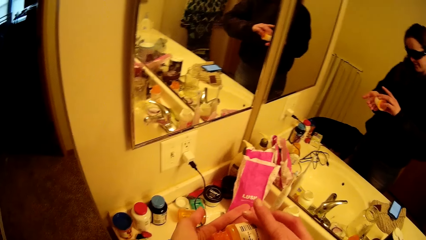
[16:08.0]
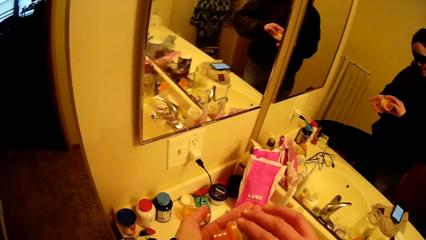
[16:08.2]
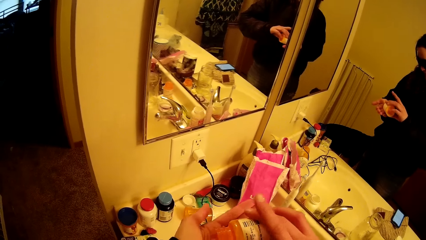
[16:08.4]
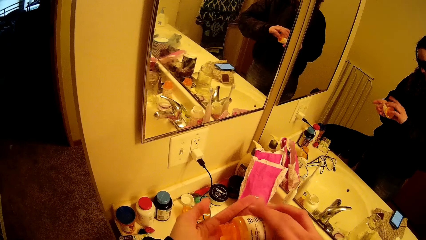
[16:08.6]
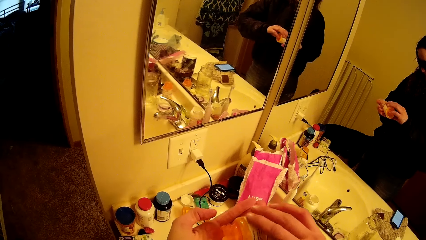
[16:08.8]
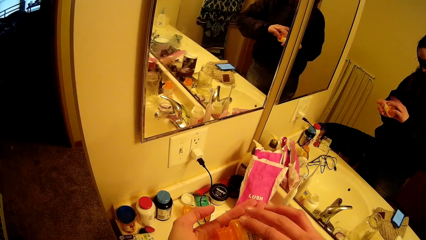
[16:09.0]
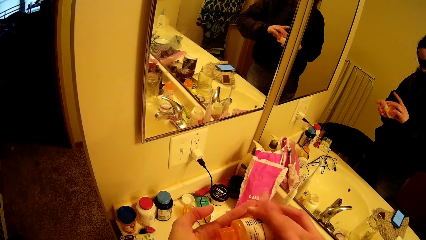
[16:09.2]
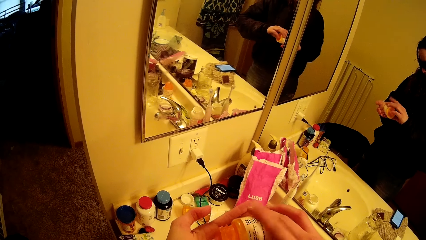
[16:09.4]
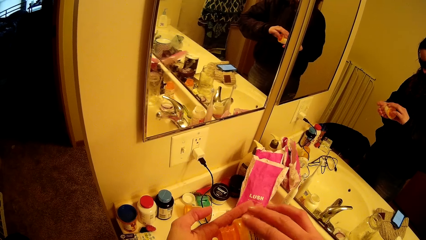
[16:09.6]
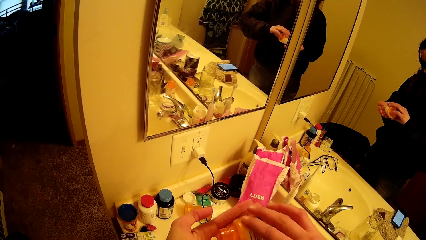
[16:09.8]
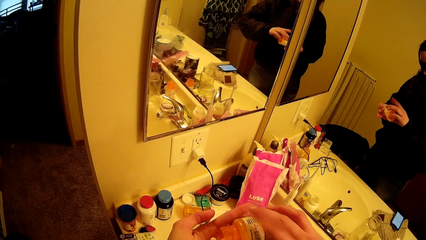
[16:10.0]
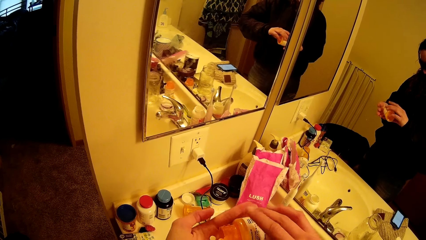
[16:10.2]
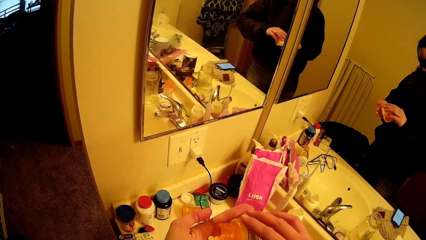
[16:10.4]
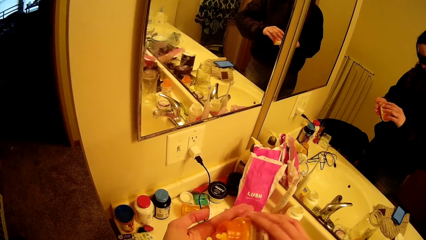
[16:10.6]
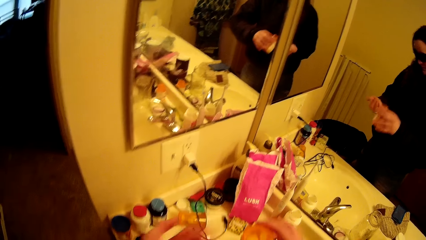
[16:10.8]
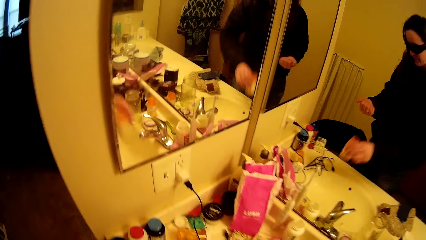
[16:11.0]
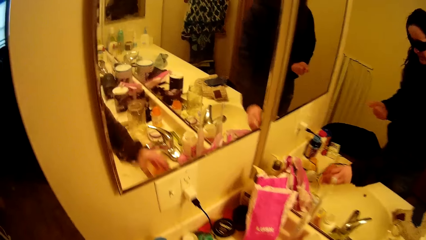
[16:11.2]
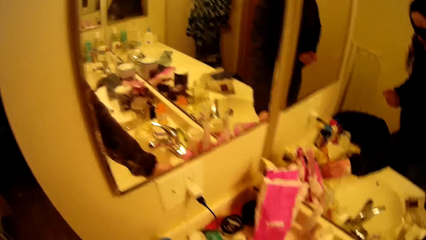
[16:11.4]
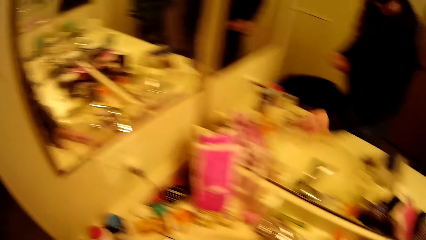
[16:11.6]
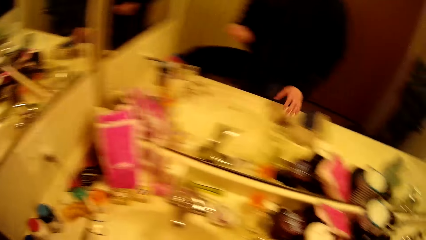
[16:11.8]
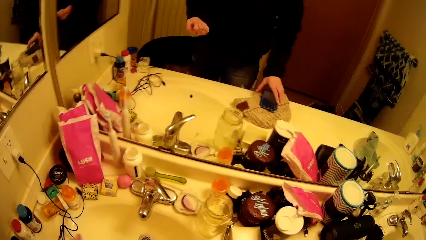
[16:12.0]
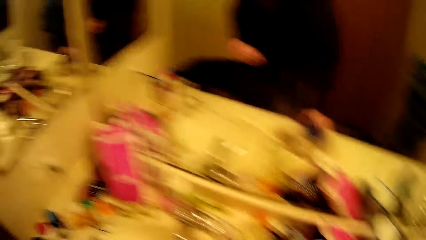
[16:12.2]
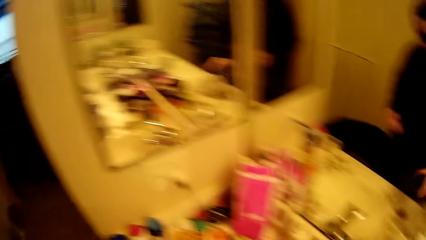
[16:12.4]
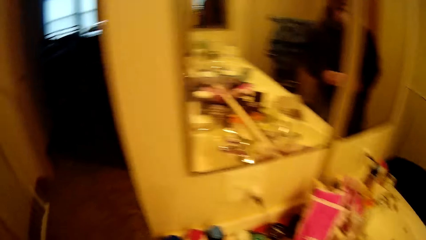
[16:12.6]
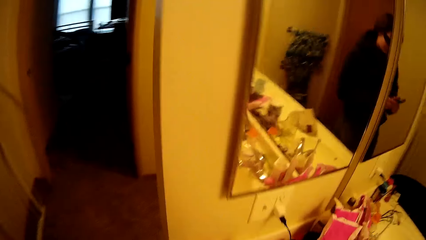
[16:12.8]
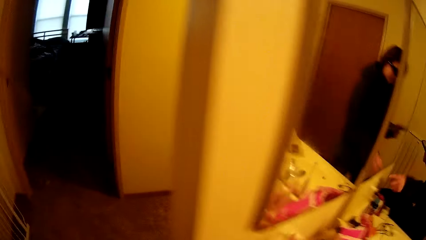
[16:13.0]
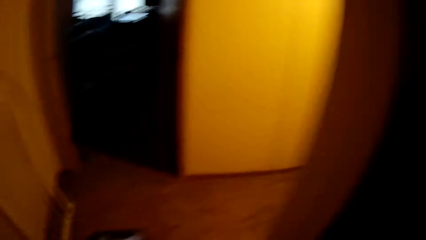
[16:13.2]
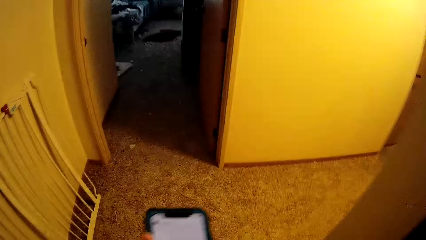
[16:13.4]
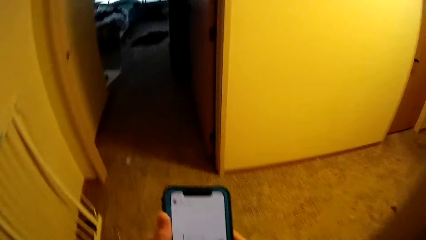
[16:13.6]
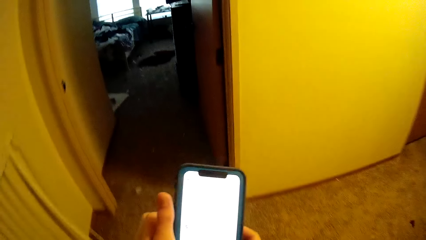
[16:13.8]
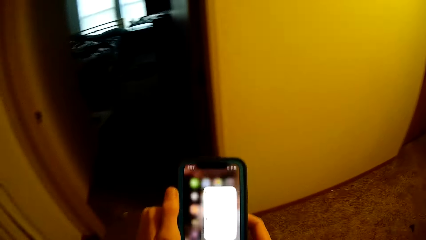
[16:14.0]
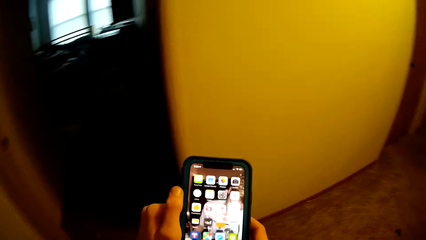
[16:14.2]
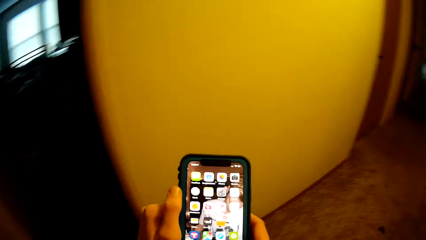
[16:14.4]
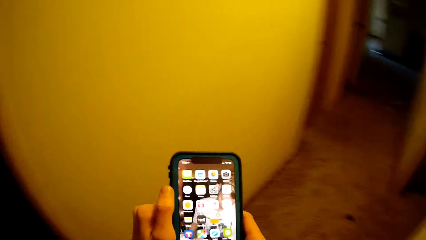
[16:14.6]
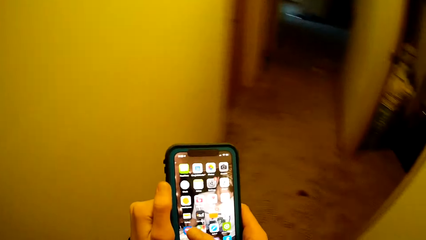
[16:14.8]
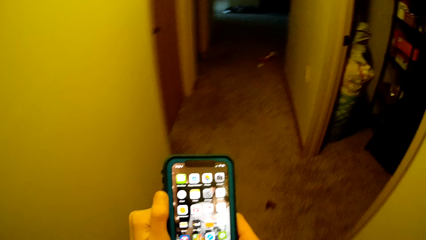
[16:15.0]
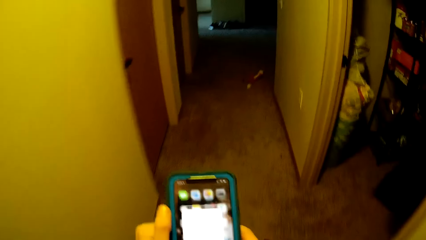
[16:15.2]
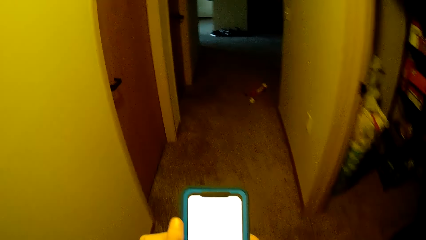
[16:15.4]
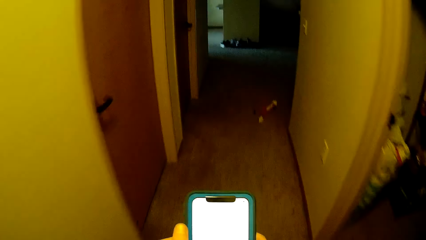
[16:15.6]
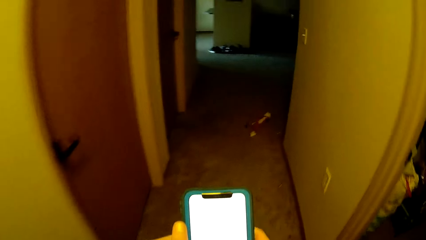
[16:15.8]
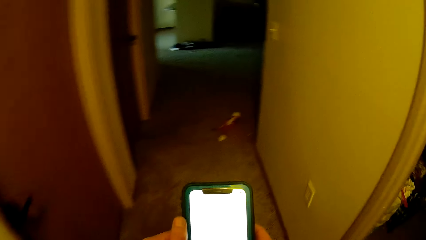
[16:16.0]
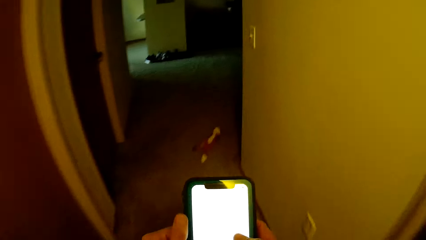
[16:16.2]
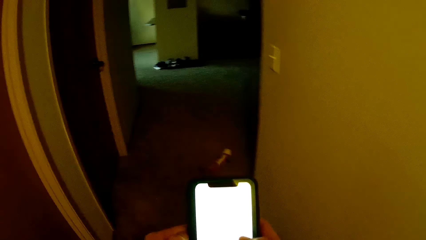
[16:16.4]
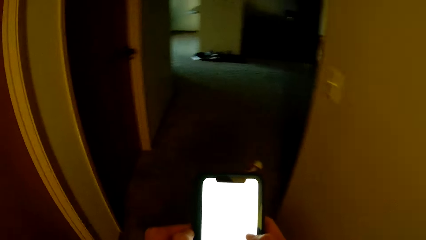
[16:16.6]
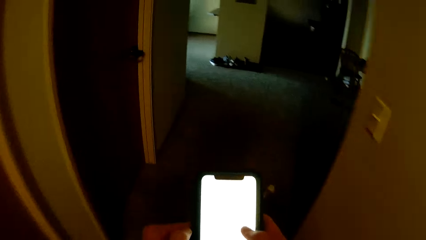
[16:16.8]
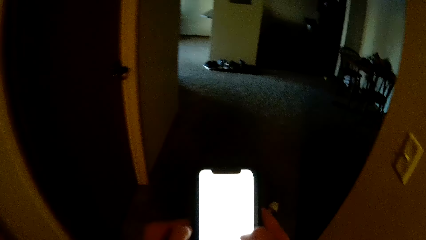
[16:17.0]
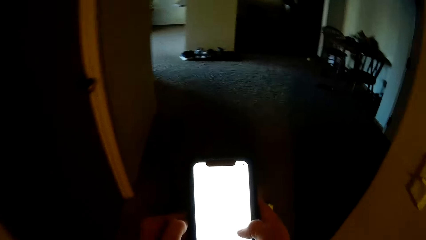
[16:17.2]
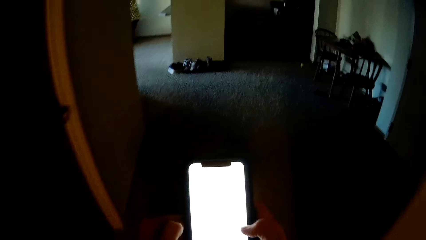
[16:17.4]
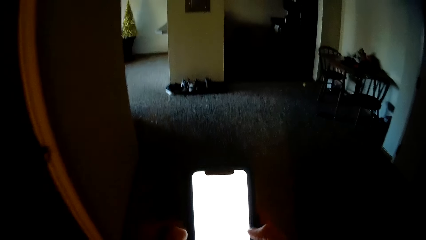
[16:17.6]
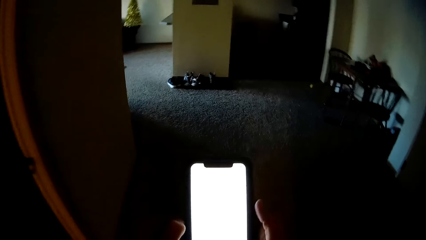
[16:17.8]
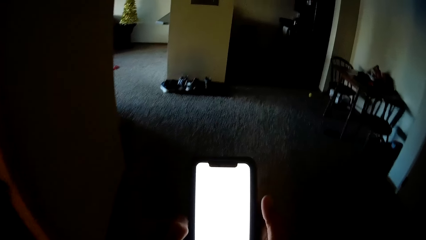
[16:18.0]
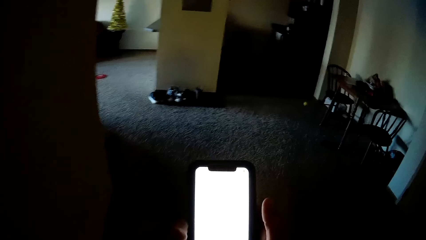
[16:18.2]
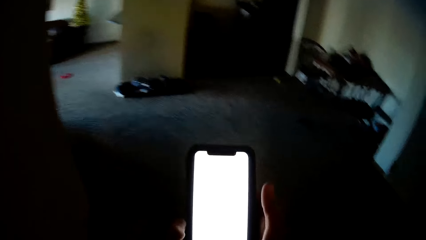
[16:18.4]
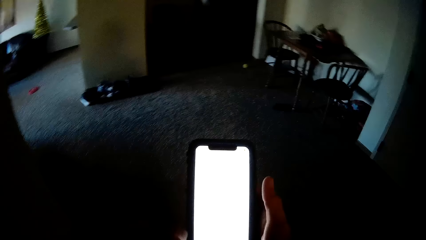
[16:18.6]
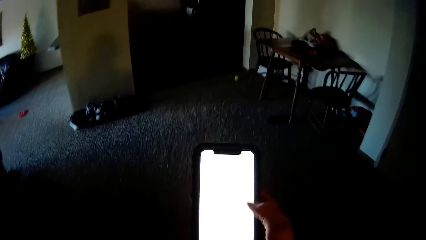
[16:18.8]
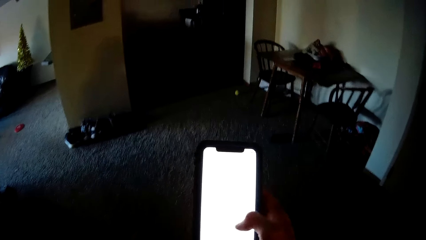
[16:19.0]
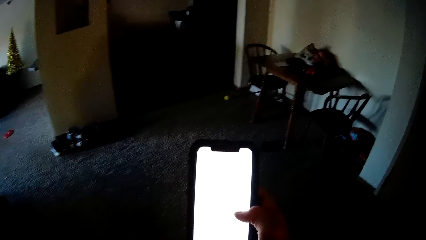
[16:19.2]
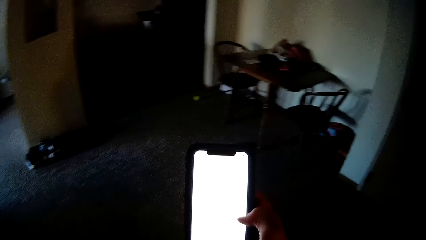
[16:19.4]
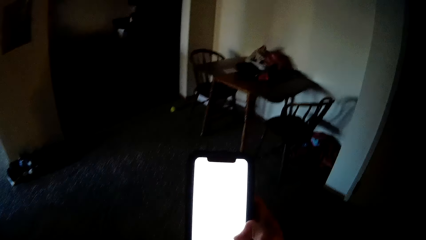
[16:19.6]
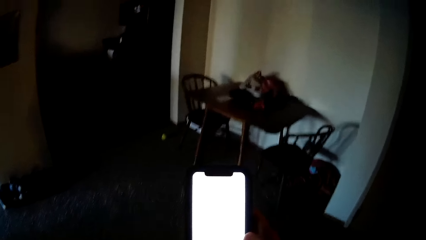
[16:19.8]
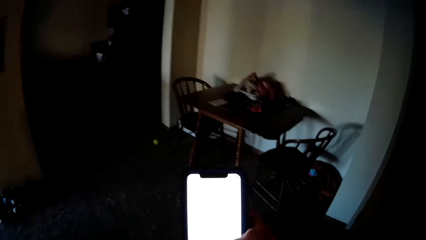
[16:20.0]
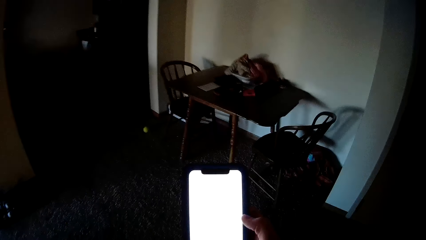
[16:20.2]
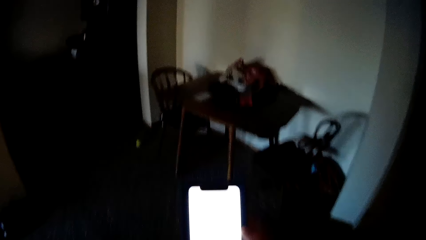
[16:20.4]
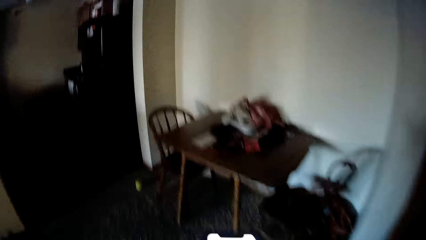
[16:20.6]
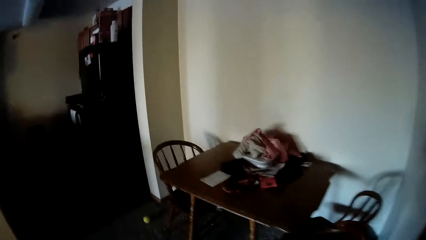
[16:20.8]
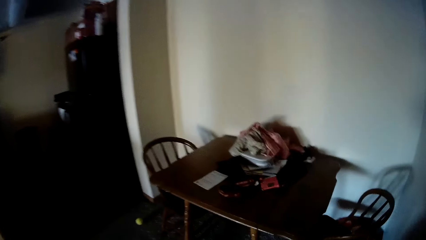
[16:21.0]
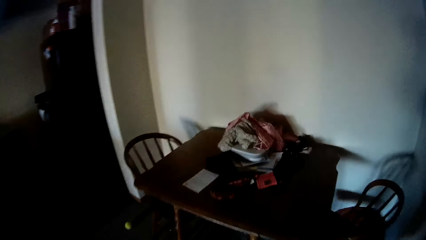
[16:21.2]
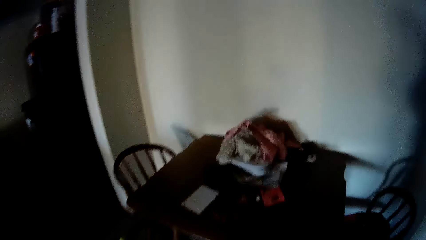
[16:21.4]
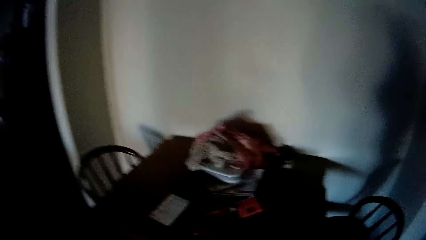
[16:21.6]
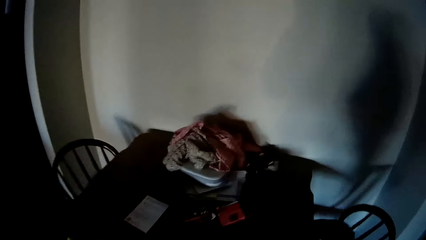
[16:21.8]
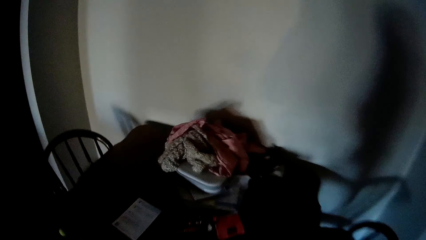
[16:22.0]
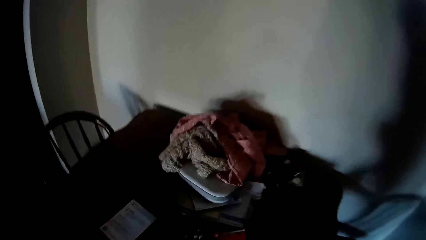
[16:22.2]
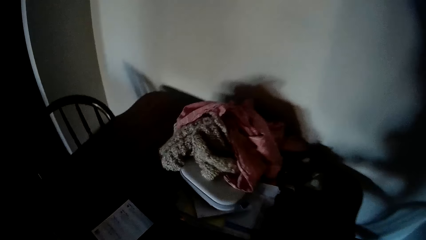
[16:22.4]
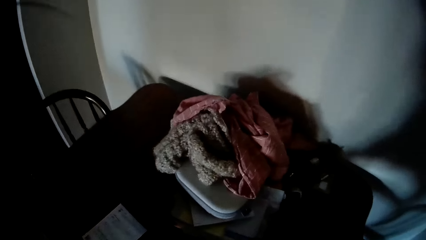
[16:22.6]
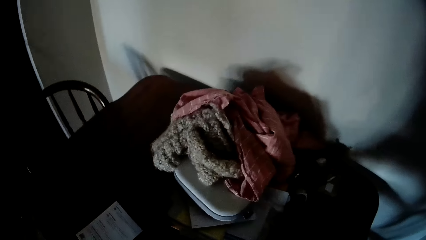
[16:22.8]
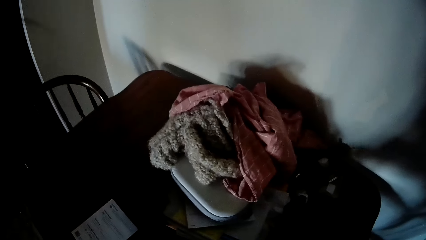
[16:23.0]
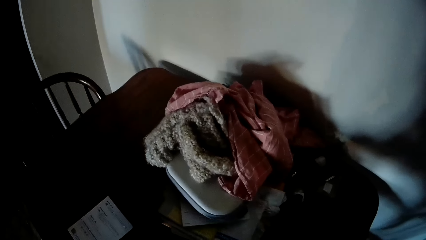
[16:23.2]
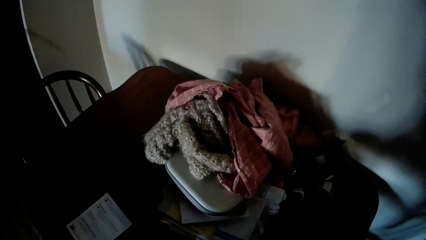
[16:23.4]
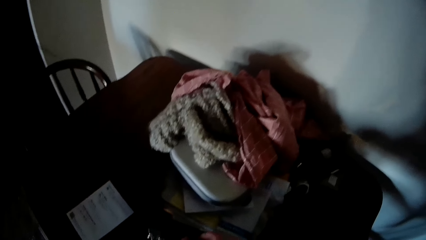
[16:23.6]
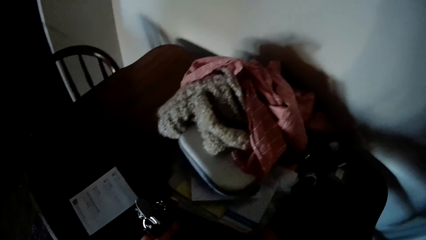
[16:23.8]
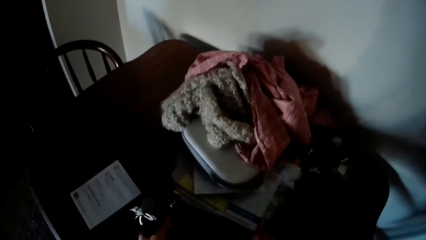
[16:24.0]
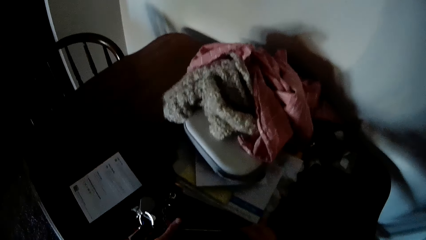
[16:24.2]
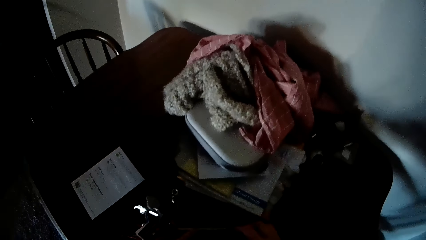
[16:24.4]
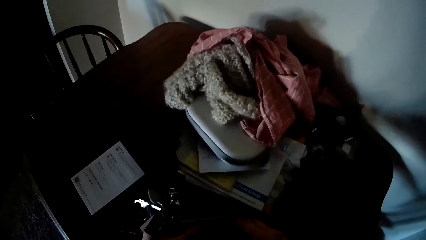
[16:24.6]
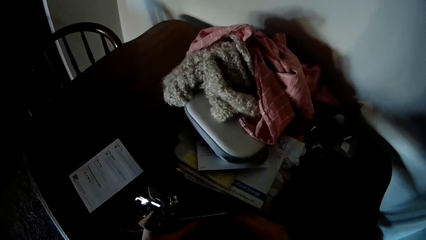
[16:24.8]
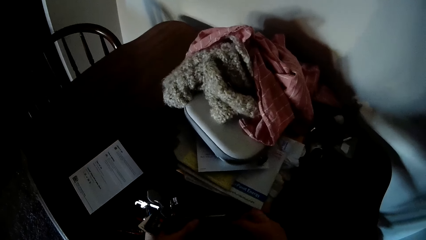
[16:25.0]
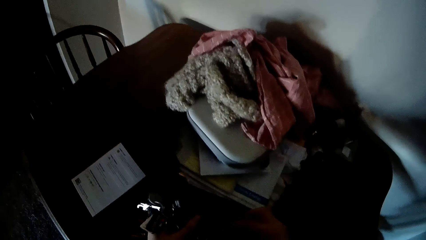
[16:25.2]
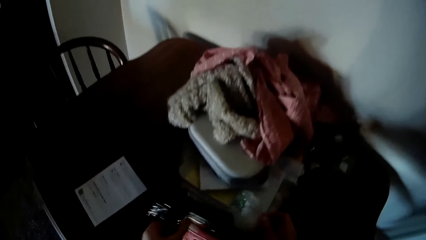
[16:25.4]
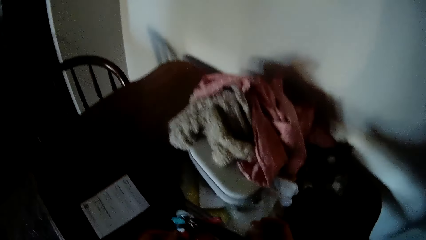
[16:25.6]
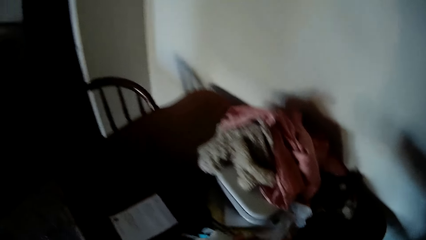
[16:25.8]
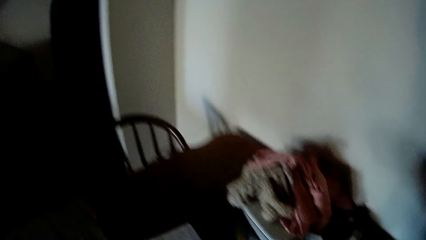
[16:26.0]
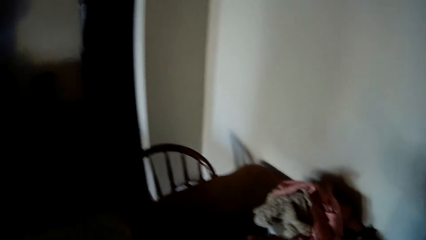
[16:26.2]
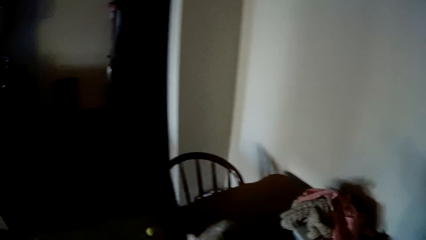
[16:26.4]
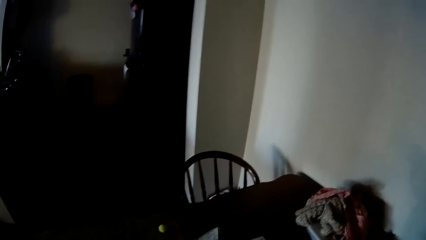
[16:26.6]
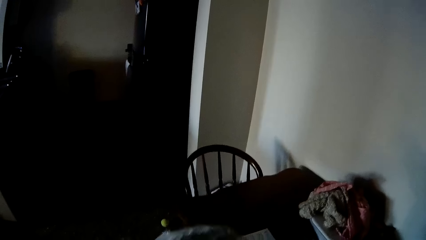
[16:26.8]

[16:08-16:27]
The camera wearer pours something on the hand. She puts a tablet on her right hand. She places the container bottle on the sink counter. She picks a phone from the sink counter. She walks. She scrolls through the phone on her hands. She walks around the room. She scrolls the phone. She walks towards a table in the room. She looks at the table. She moves keys on the table. She picks a polythene bag from the table.
